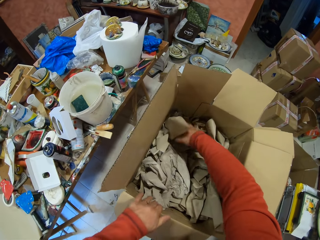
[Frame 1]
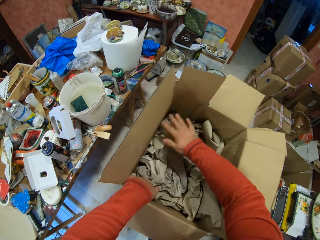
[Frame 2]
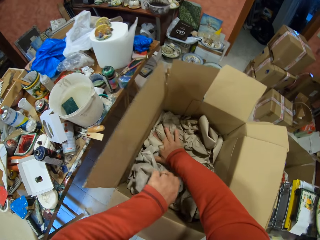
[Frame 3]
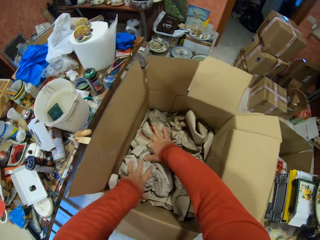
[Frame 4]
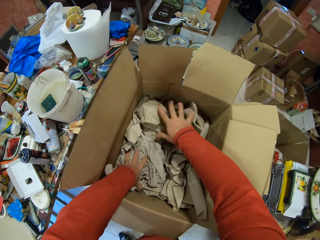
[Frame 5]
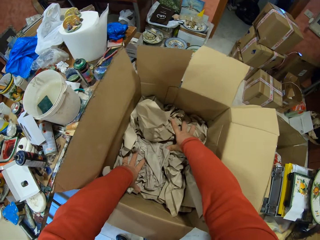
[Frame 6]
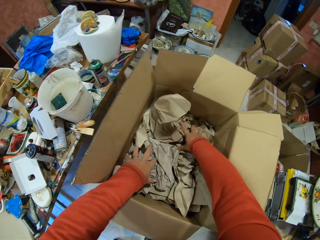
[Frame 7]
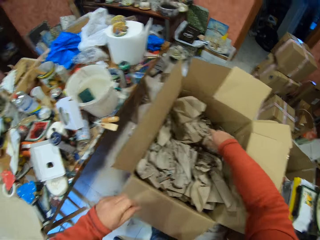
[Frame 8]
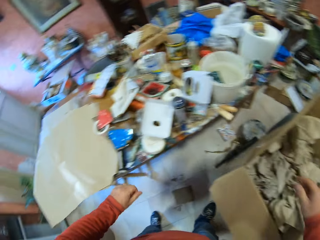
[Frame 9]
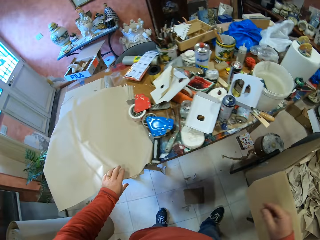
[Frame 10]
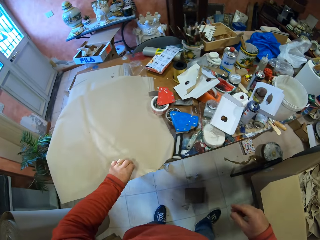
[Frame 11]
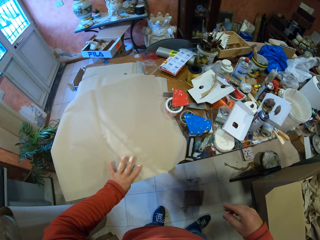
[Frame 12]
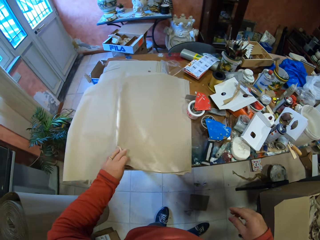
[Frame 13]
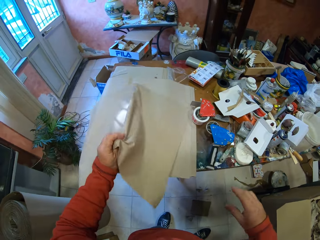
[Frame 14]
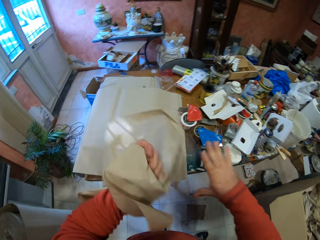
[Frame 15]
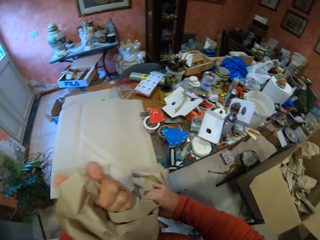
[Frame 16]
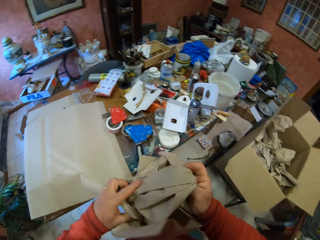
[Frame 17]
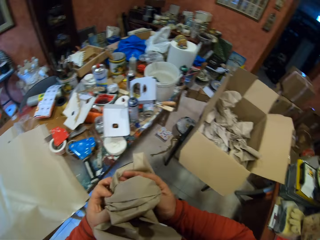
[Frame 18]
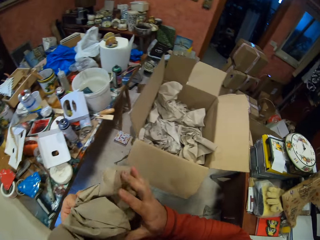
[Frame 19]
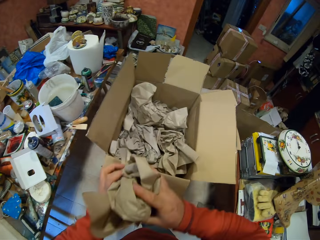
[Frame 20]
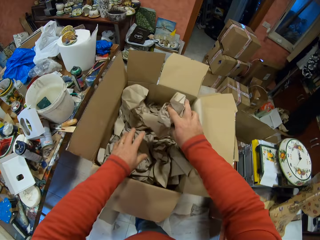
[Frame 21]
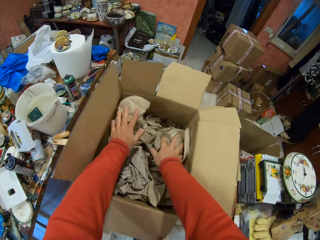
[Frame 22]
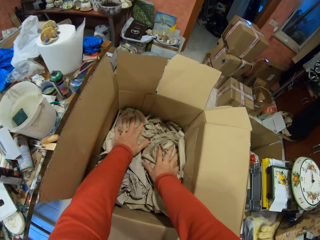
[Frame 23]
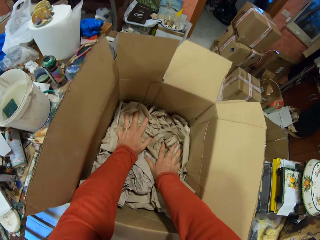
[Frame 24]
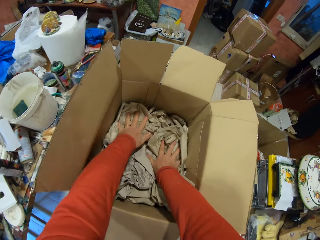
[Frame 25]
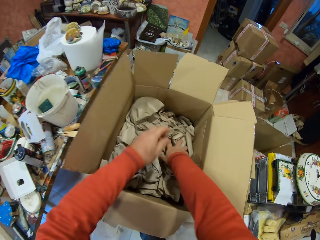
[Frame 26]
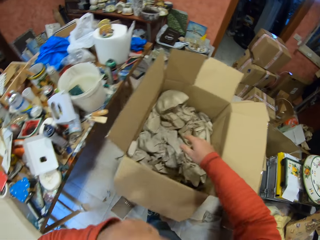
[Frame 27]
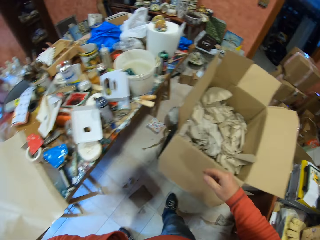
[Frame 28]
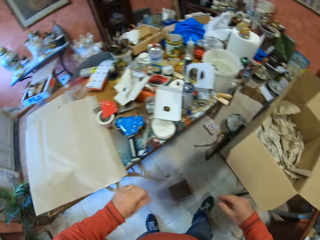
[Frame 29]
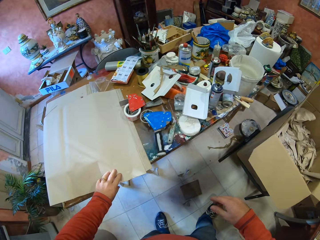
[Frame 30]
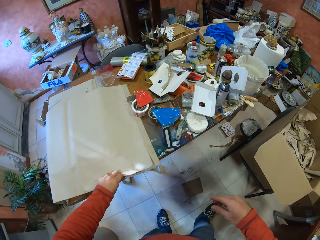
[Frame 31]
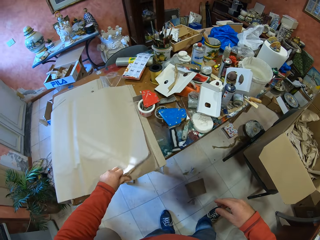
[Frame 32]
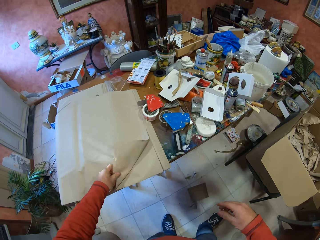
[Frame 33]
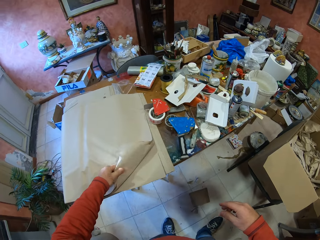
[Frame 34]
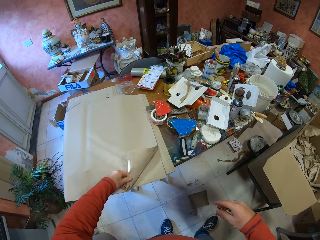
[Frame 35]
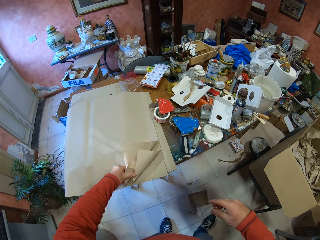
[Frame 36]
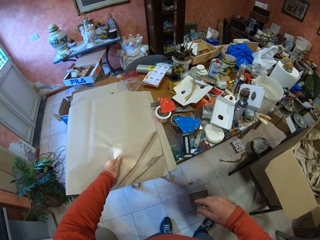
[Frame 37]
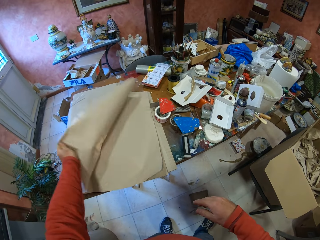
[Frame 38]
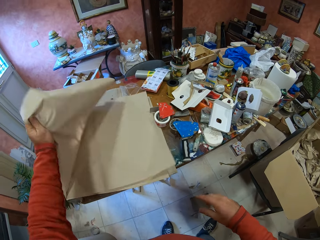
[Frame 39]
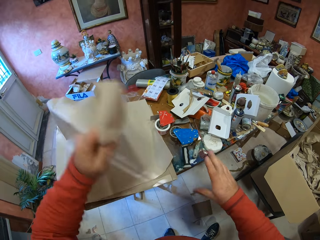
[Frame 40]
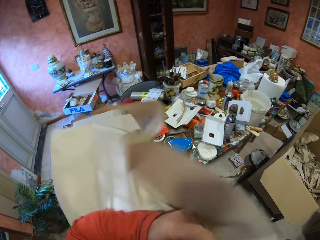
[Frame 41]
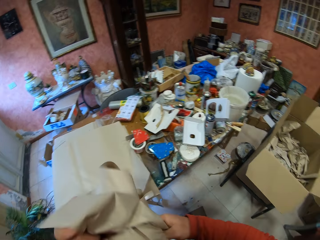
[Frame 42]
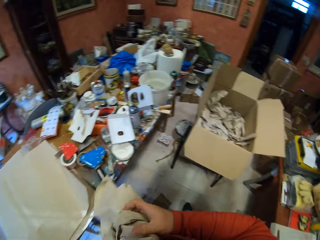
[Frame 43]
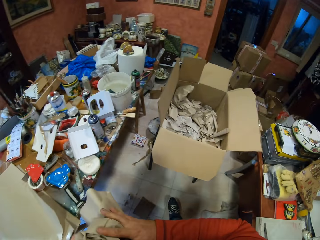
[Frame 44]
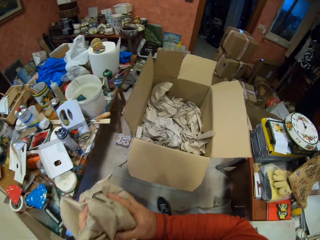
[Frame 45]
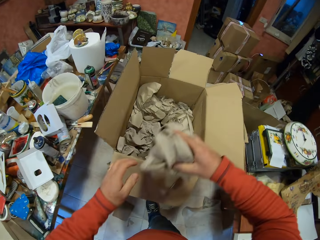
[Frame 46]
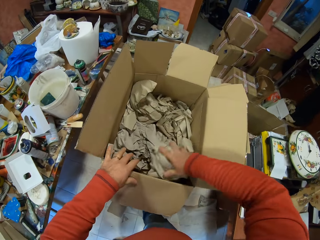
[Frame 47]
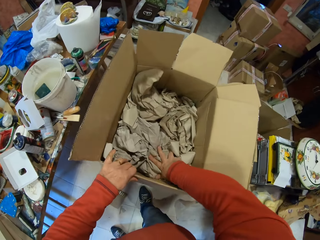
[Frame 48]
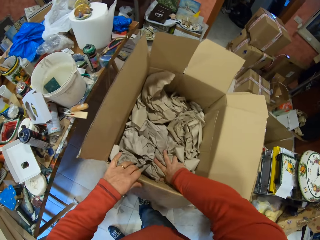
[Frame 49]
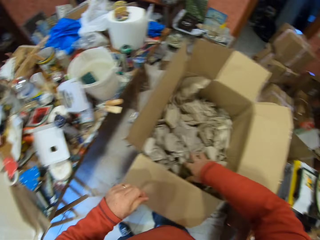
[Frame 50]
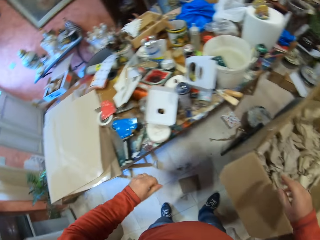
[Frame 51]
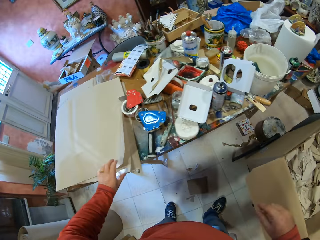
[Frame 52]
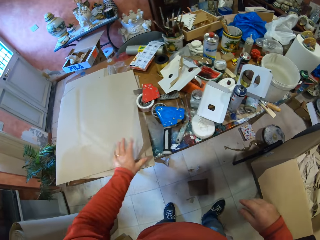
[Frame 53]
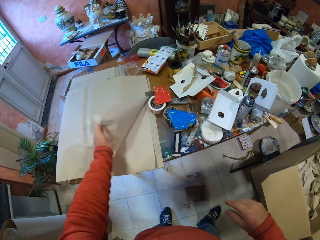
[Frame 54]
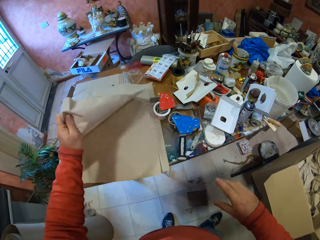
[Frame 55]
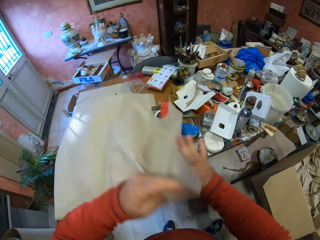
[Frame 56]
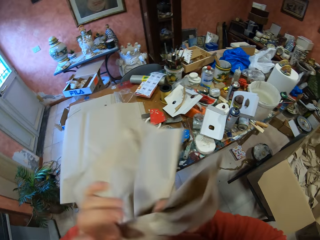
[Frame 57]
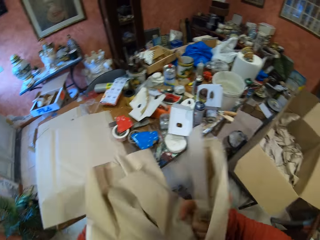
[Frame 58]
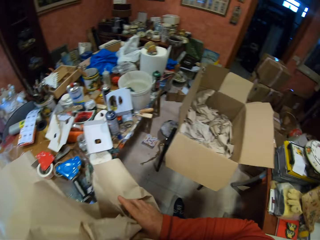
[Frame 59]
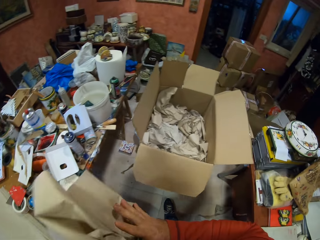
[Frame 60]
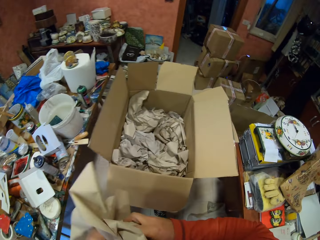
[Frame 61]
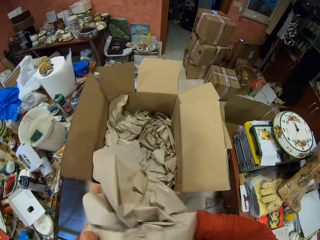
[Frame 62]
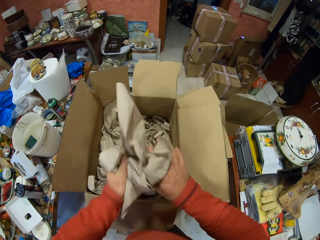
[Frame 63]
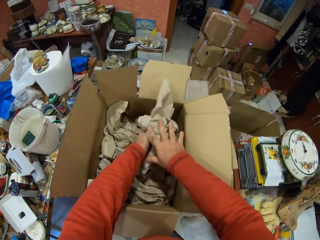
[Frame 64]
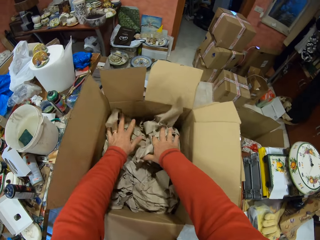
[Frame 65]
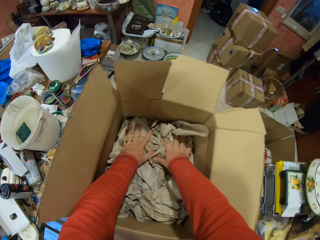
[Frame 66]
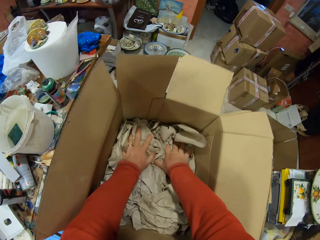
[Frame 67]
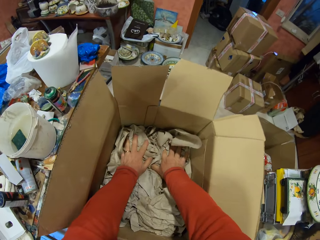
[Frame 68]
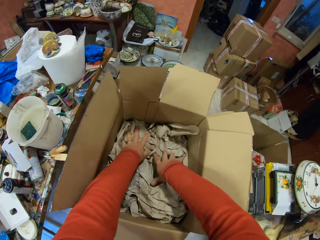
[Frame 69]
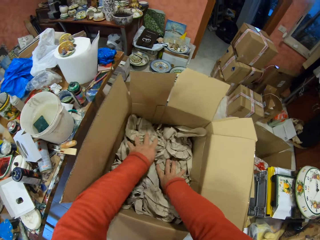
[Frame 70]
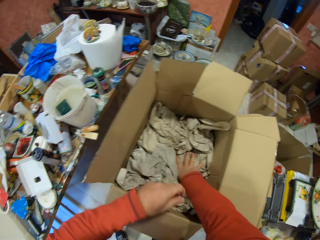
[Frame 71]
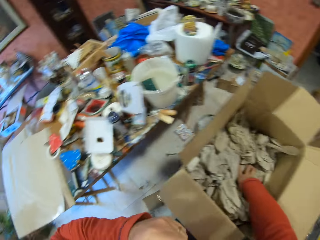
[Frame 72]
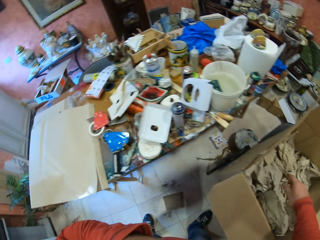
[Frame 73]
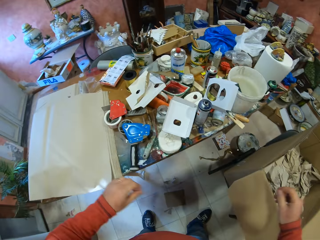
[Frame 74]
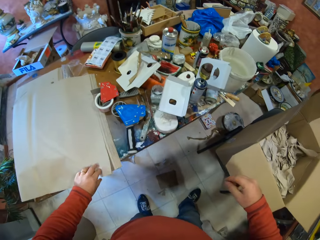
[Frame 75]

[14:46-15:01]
The camera wearer puts the paper in the box. They press the folded papers with both hands. They pick up a paper from the table, fold the paper and put the folded paper in the carton box. They press the folded papers with both hands. They pick up a paper from the table, fold the paper and put the folded paper in the carton box. They pick up a paper from the table, fold the paper and put the folded paper in the carton box. They press the folded papers with both hands.

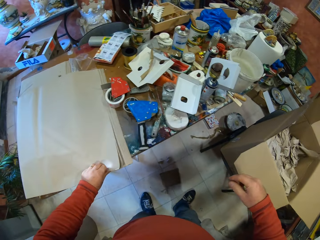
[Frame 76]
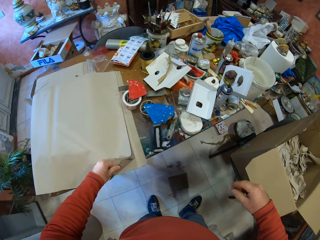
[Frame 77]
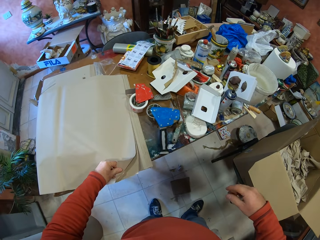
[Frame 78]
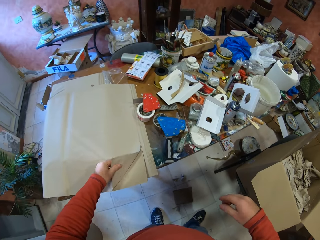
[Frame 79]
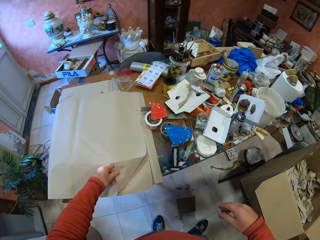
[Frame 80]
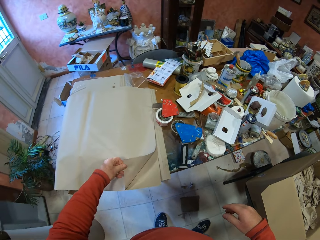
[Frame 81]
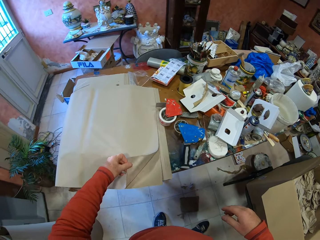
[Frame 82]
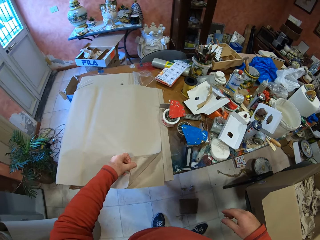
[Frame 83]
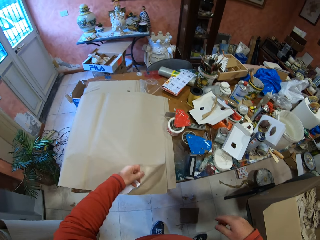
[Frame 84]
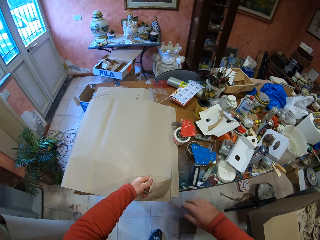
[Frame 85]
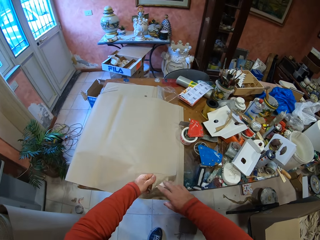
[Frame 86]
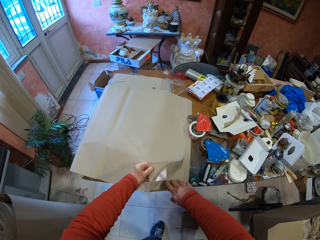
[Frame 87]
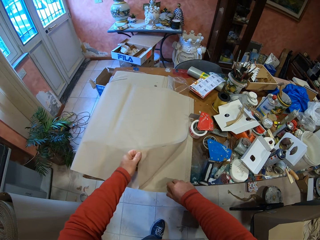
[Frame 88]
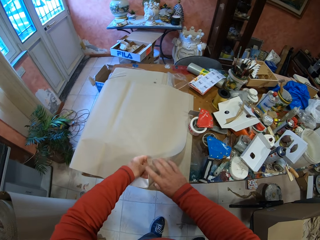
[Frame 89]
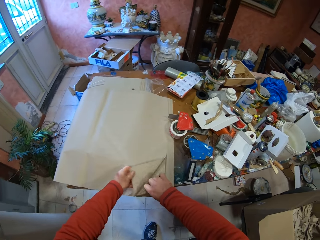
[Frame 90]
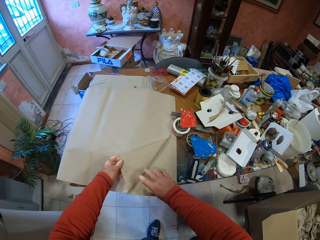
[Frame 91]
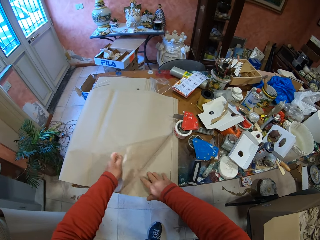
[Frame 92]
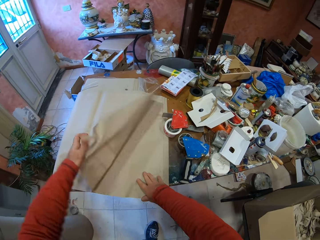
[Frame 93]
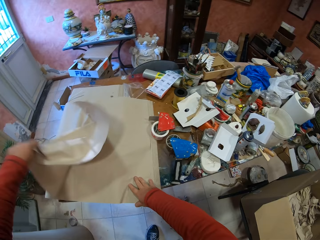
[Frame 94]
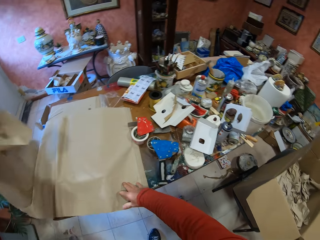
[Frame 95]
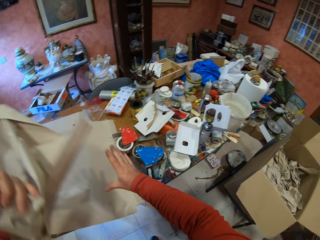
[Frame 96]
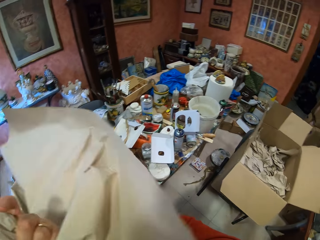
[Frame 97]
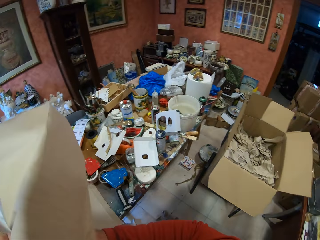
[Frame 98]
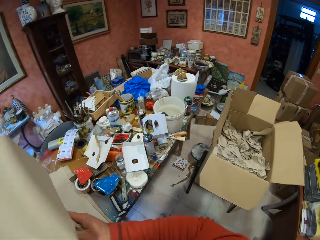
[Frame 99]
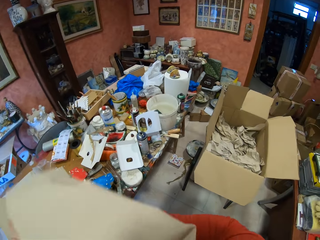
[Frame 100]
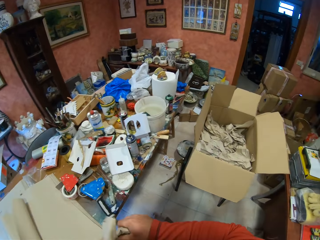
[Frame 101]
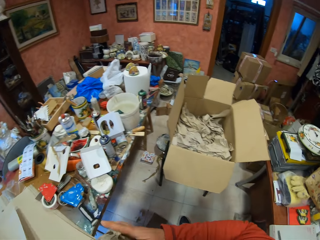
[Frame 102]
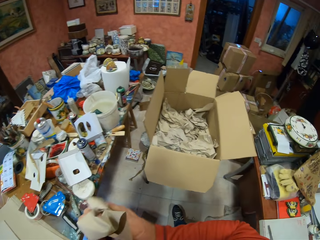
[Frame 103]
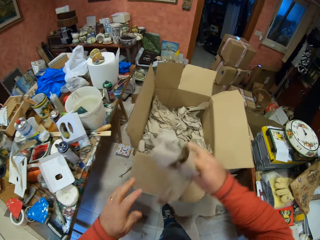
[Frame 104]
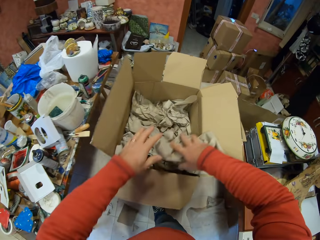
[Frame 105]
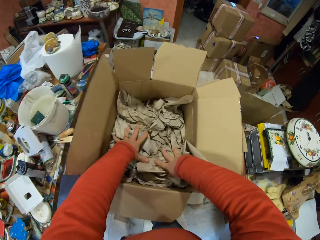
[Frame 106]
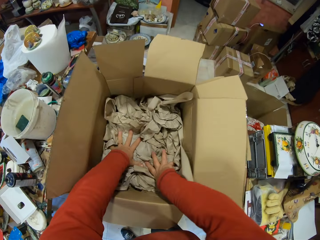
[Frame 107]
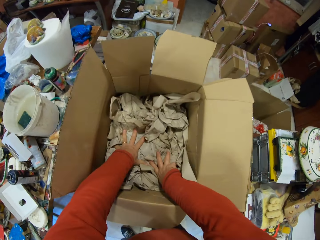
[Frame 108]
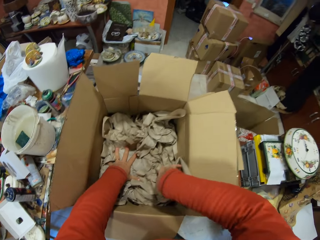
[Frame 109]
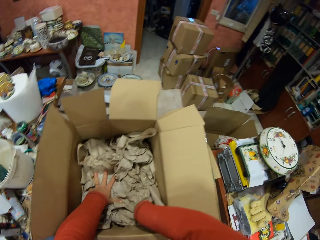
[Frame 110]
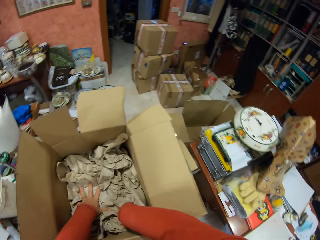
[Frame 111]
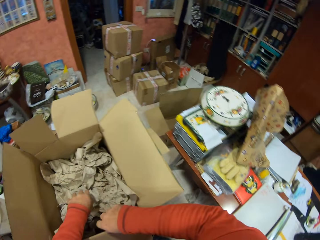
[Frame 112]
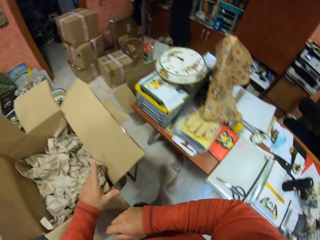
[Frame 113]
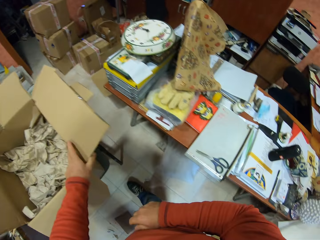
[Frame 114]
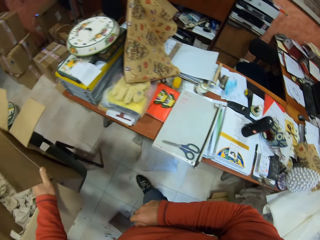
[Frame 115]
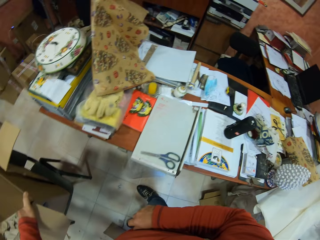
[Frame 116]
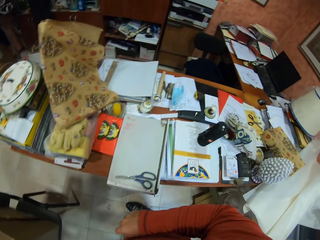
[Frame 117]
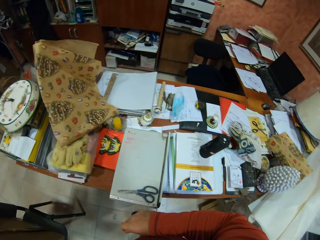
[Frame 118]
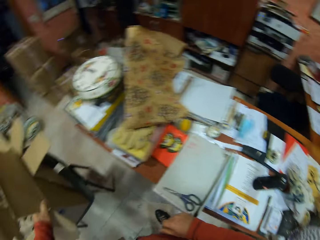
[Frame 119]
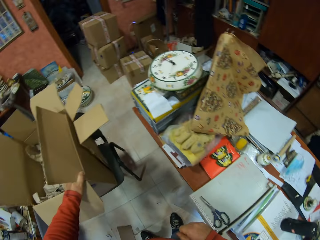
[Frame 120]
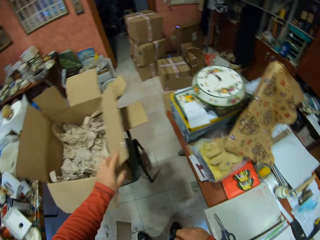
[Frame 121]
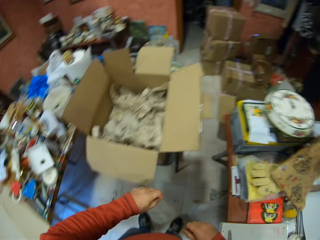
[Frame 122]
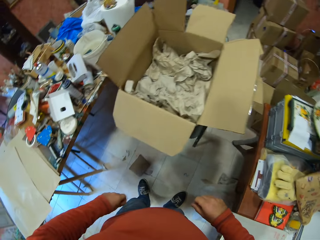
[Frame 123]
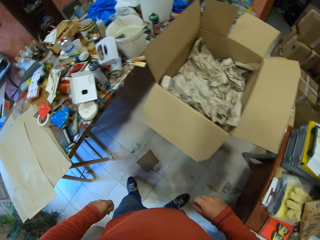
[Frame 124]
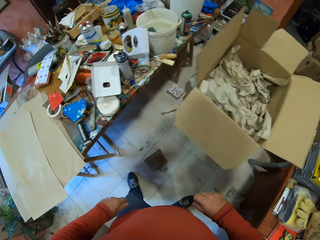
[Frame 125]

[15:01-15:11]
The camera wearer picks up a paper from the table, folds the paper and puts the folded paper in the carton box. They press the folded papers with both hands. They look around the table.
